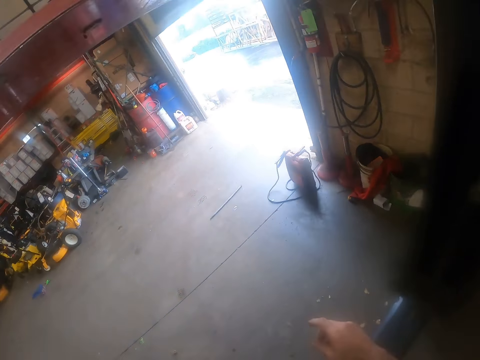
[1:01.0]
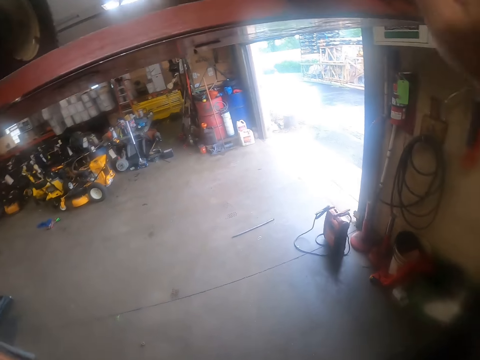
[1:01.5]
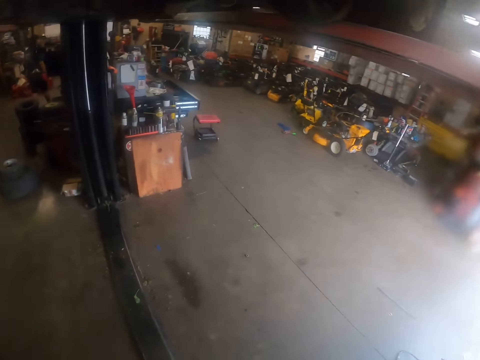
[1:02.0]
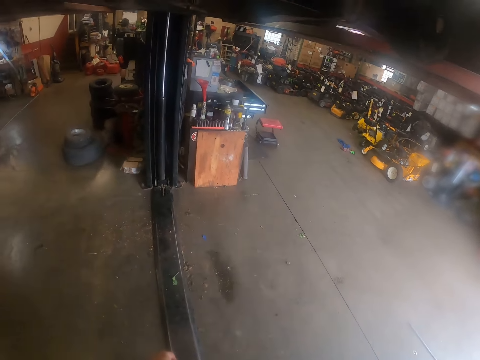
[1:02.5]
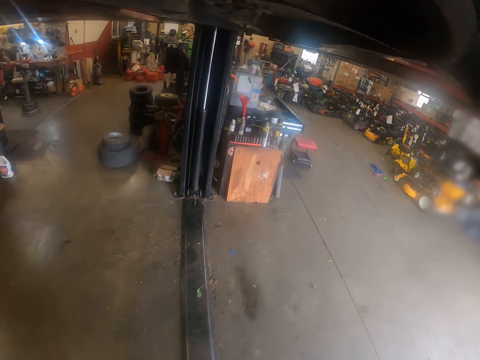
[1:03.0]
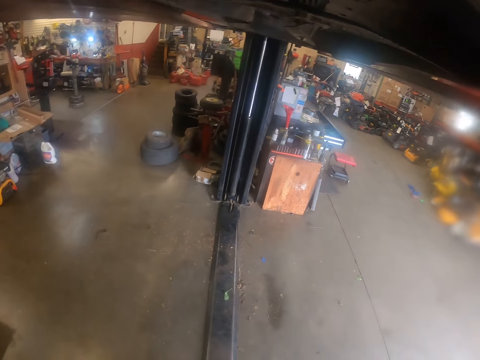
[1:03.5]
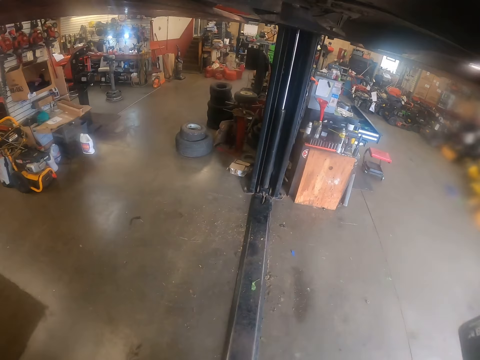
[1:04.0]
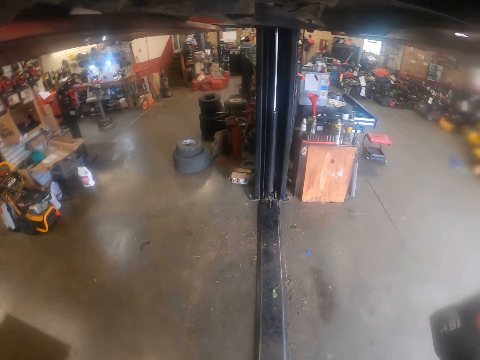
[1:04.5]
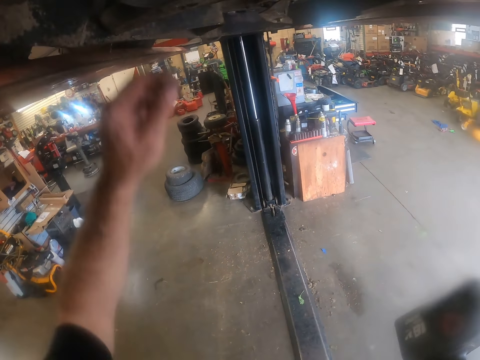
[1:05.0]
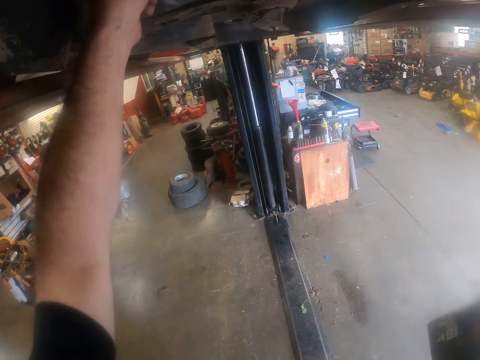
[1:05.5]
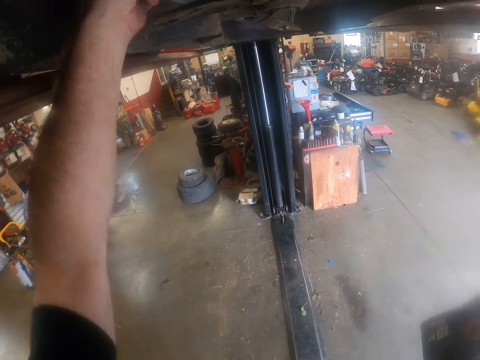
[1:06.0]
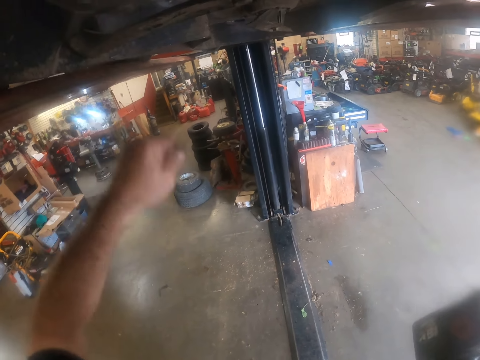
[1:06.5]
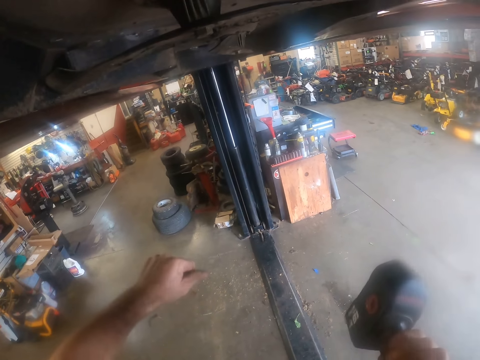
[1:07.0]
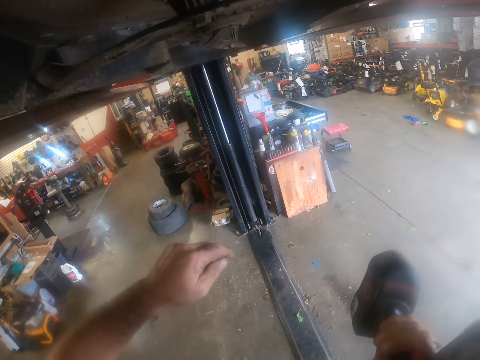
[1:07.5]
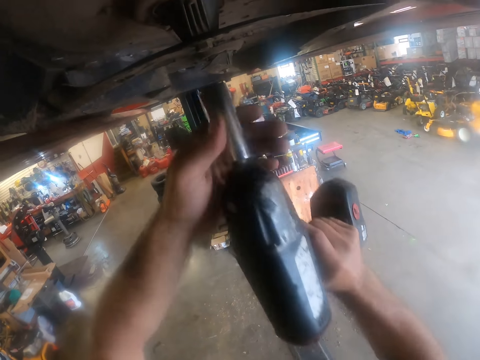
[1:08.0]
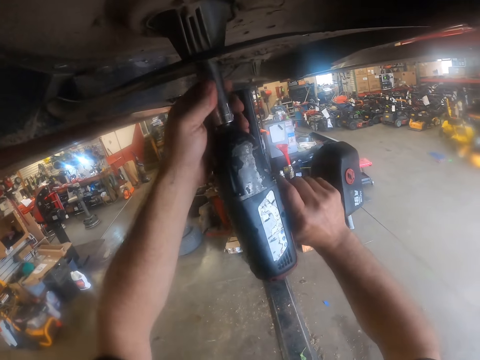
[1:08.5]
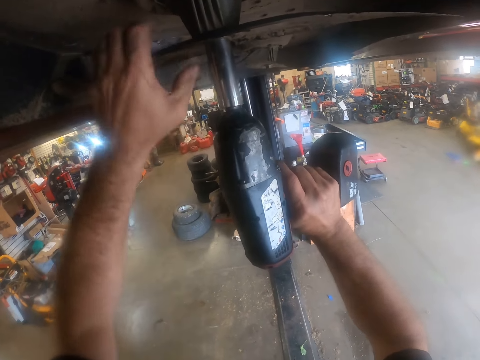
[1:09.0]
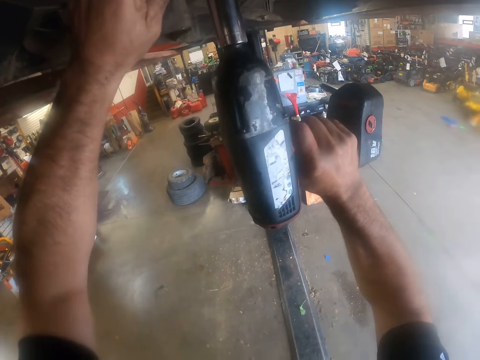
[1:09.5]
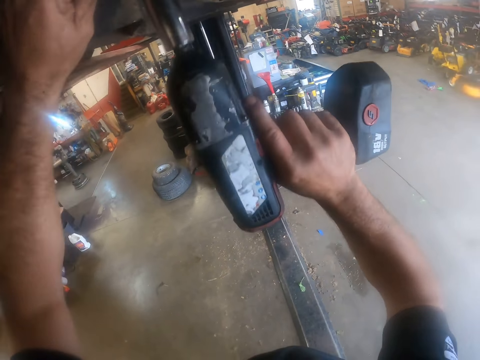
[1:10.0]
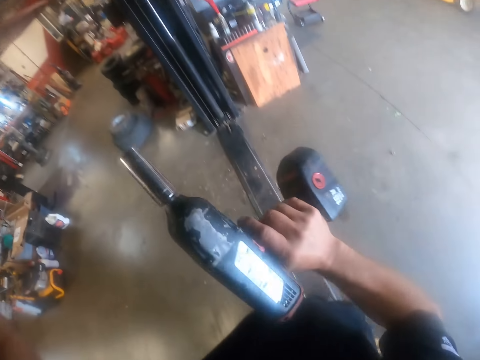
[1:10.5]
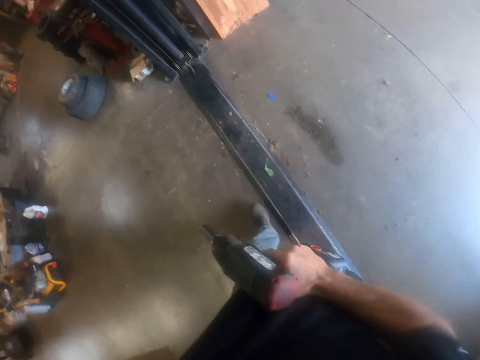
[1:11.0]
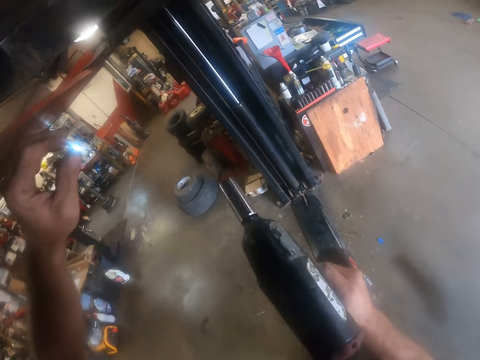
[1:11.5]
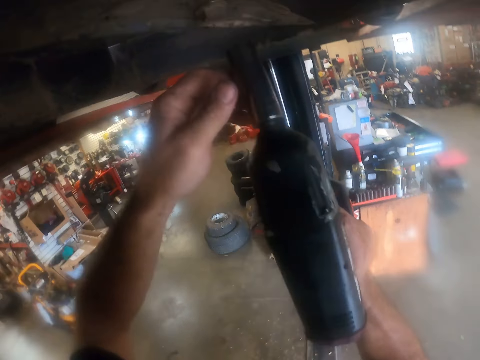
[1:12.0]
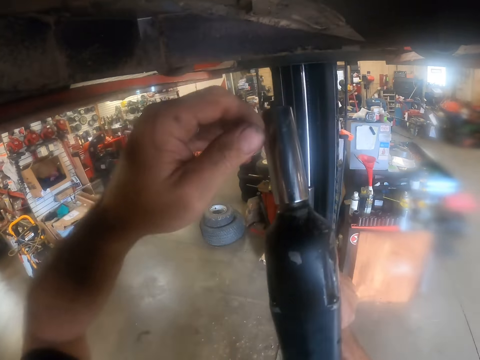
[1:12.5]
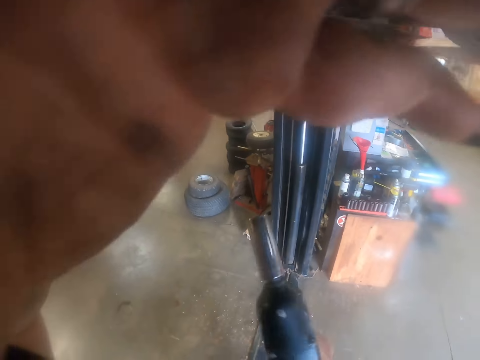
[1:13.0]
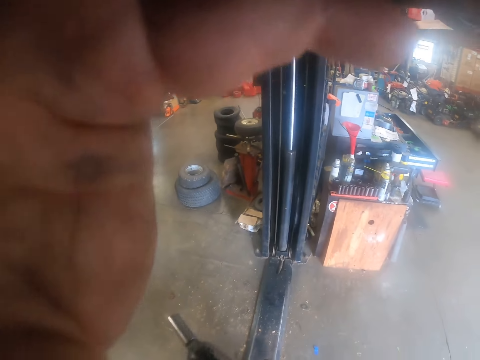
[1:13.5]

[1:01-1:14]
The camera wearer raises a hand to the bar and turns around. He raises a hand to the bar. He holds an impact wrench or cordless drill with his right hand. He tightens the nut on the blade with the impact wrench in his right hand. He holds the bar and lowers his hands from the bar. He raises a hand to the bar. He holds the cordless drill. He holds a camera.
